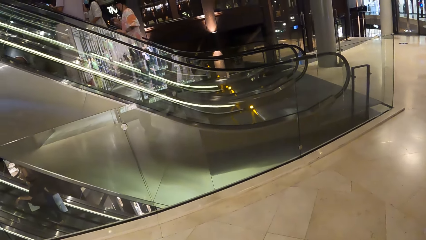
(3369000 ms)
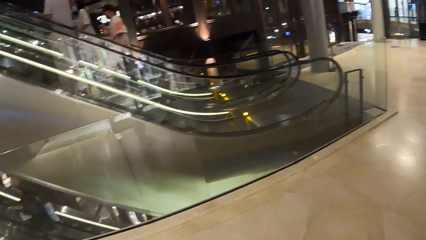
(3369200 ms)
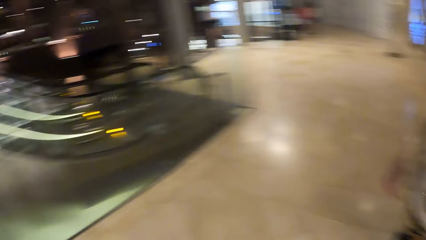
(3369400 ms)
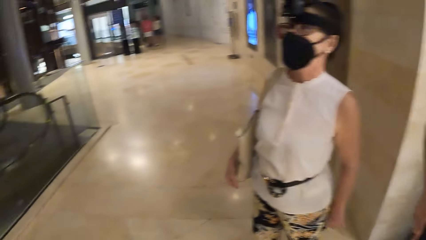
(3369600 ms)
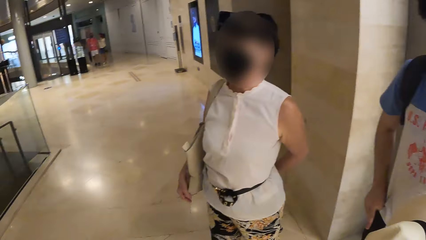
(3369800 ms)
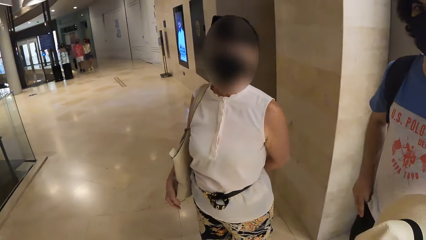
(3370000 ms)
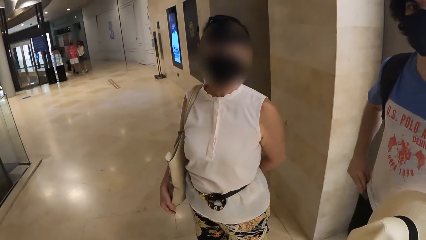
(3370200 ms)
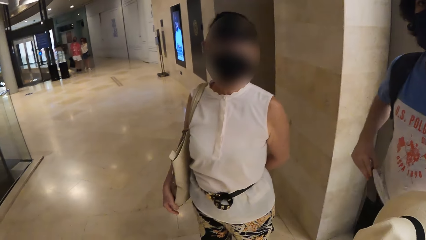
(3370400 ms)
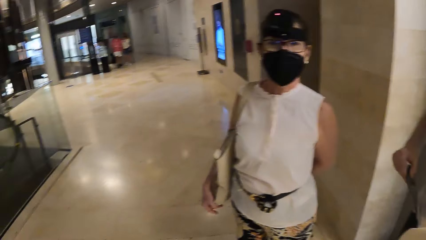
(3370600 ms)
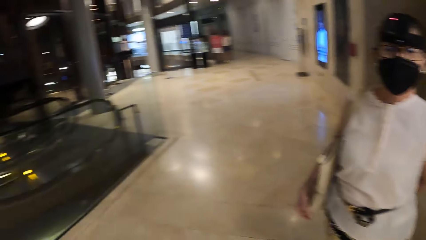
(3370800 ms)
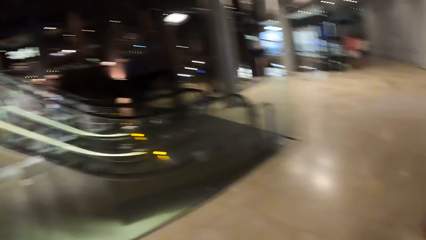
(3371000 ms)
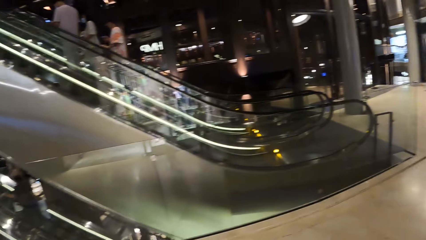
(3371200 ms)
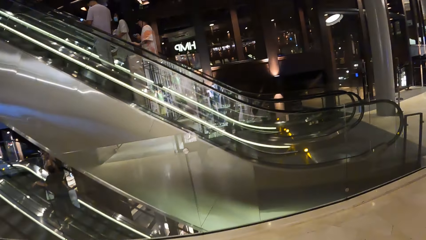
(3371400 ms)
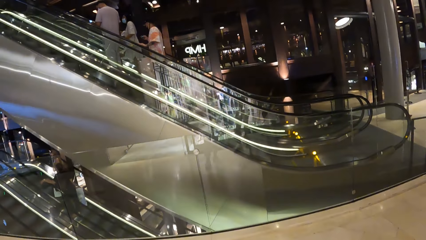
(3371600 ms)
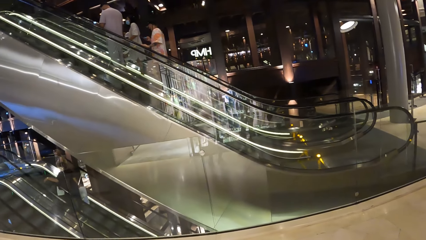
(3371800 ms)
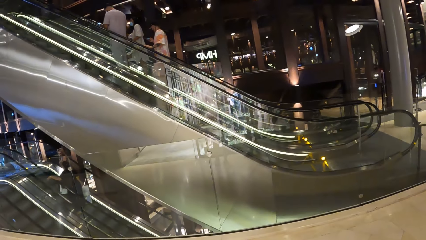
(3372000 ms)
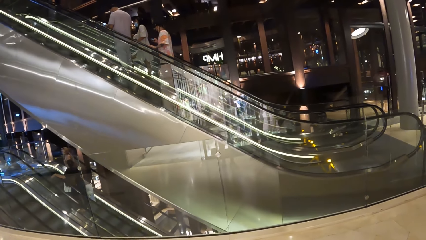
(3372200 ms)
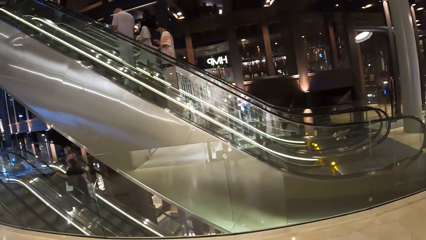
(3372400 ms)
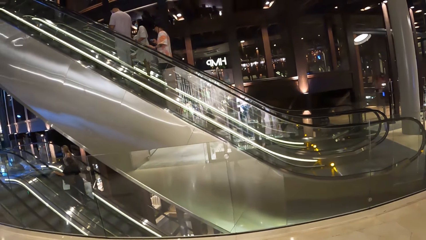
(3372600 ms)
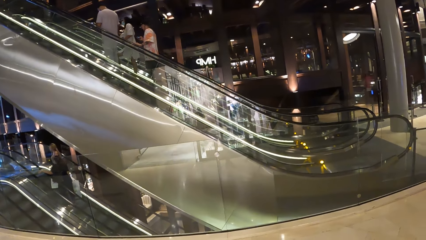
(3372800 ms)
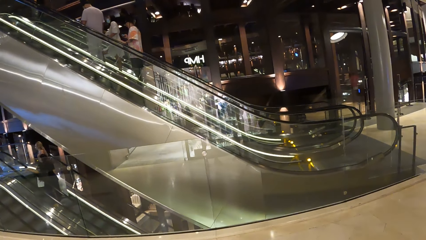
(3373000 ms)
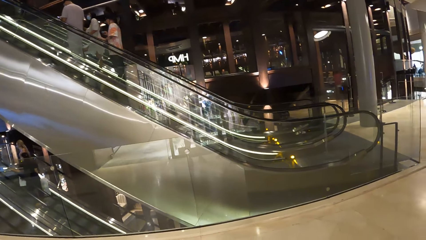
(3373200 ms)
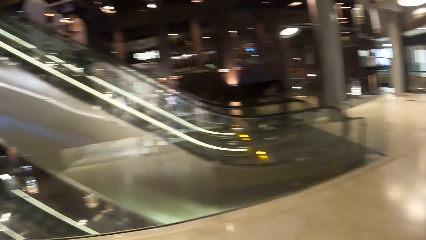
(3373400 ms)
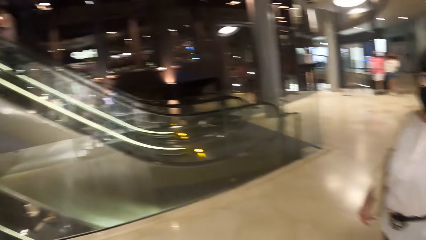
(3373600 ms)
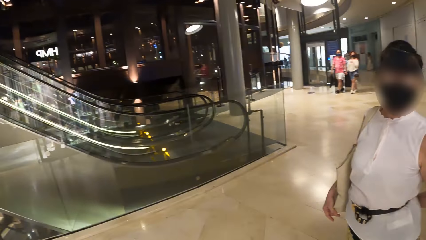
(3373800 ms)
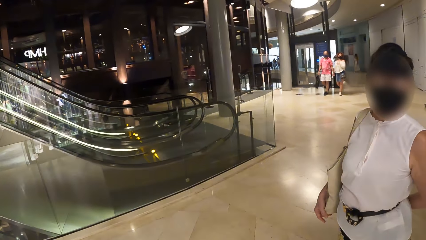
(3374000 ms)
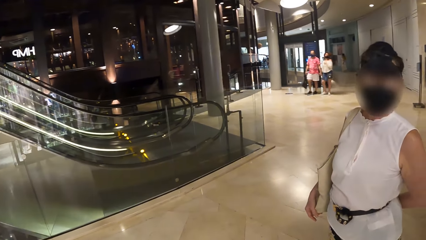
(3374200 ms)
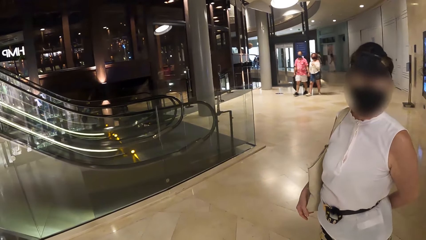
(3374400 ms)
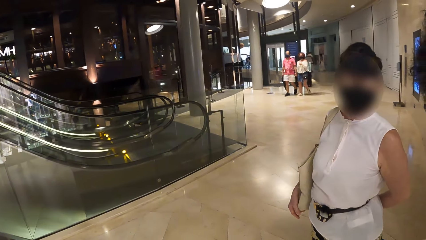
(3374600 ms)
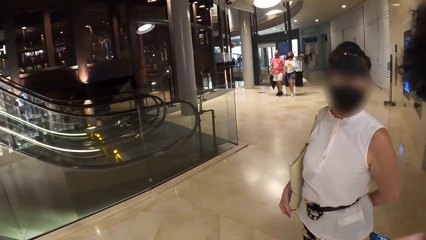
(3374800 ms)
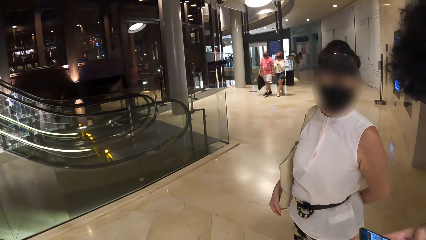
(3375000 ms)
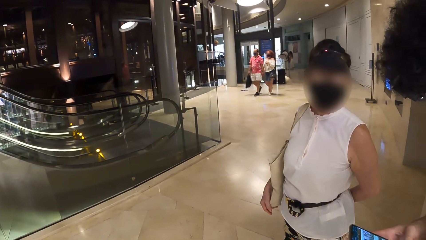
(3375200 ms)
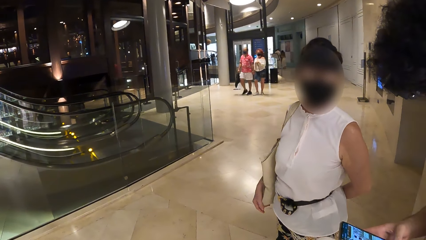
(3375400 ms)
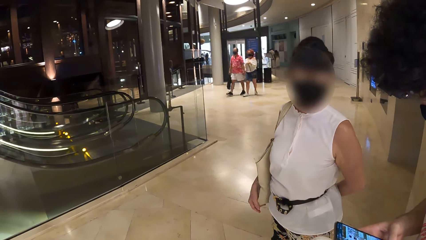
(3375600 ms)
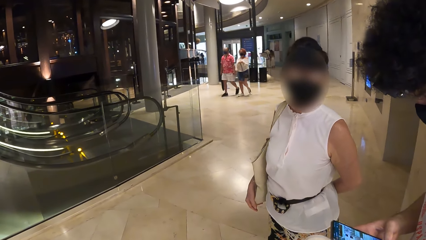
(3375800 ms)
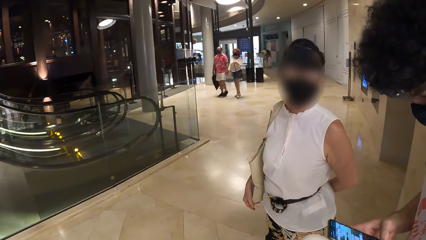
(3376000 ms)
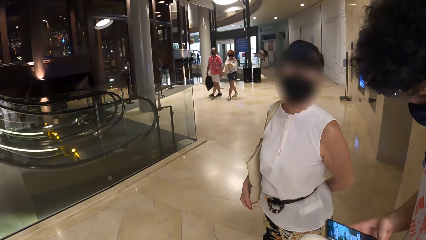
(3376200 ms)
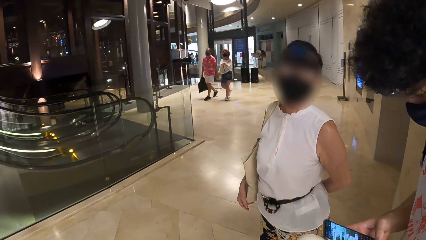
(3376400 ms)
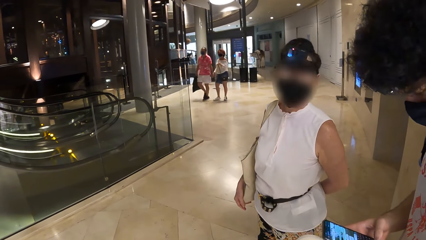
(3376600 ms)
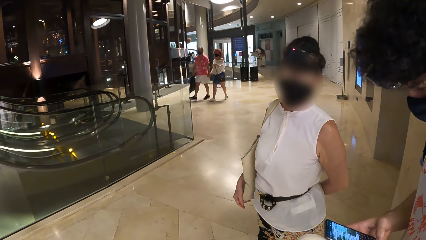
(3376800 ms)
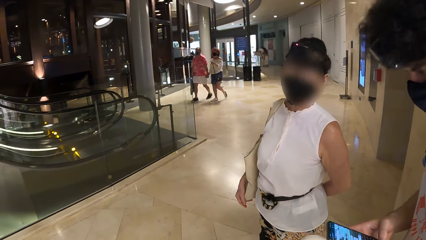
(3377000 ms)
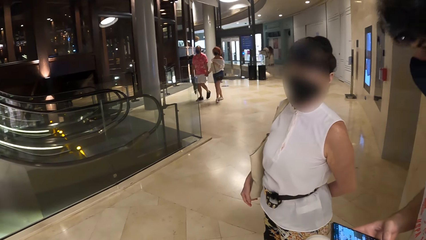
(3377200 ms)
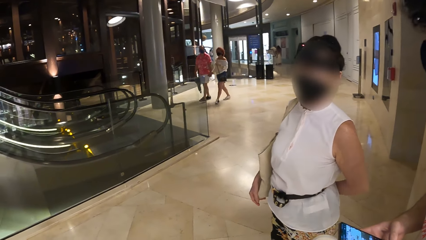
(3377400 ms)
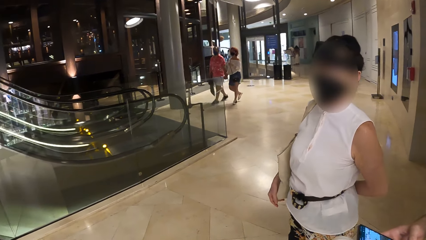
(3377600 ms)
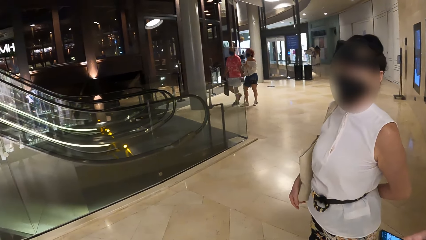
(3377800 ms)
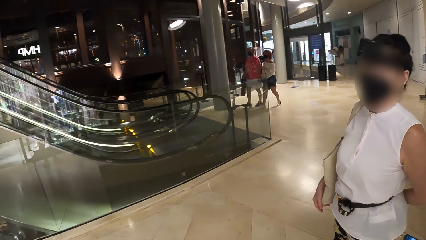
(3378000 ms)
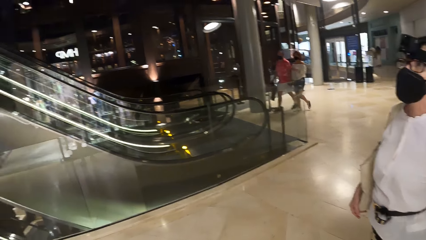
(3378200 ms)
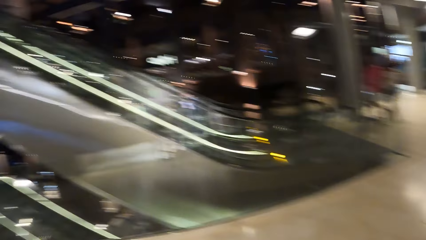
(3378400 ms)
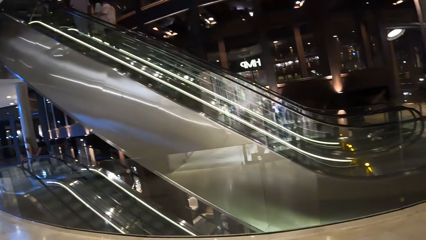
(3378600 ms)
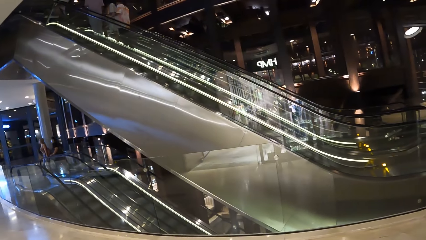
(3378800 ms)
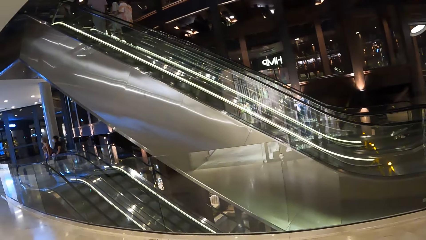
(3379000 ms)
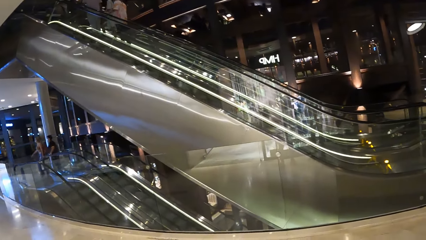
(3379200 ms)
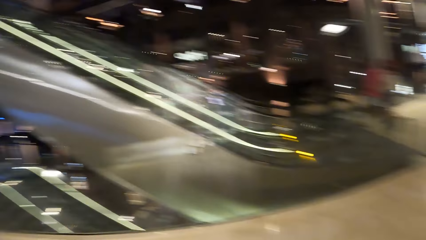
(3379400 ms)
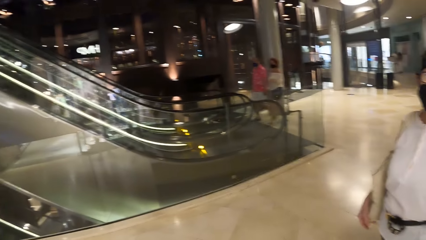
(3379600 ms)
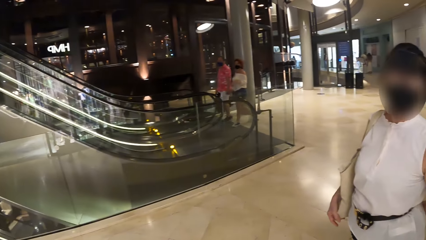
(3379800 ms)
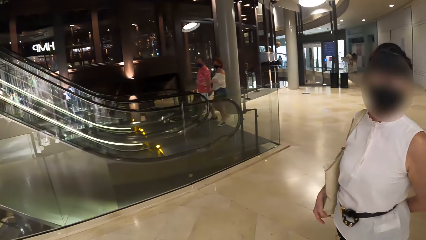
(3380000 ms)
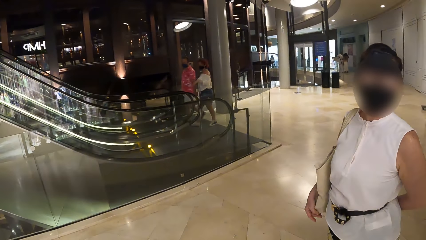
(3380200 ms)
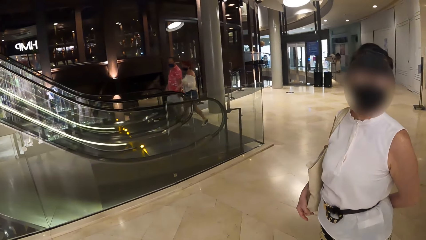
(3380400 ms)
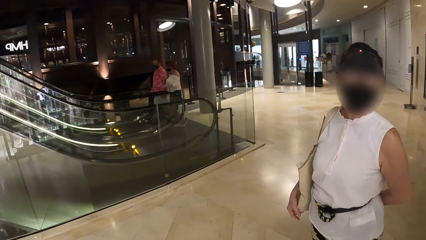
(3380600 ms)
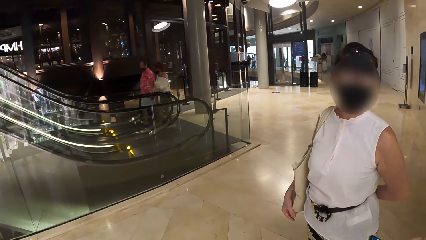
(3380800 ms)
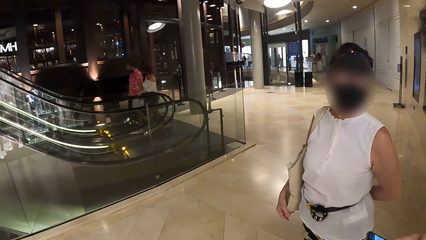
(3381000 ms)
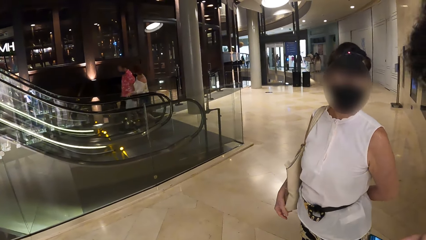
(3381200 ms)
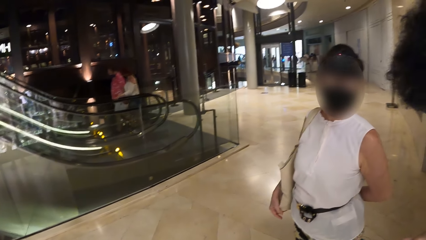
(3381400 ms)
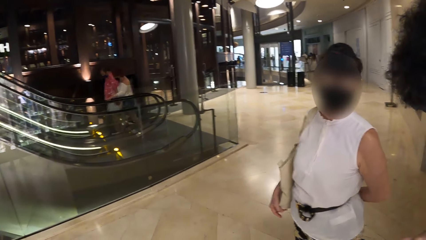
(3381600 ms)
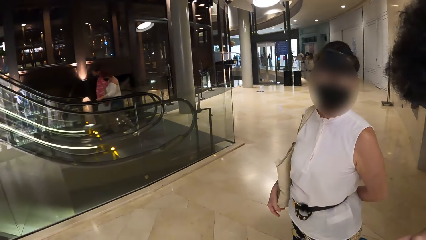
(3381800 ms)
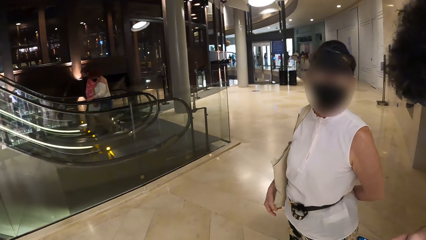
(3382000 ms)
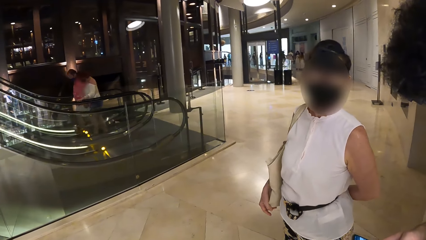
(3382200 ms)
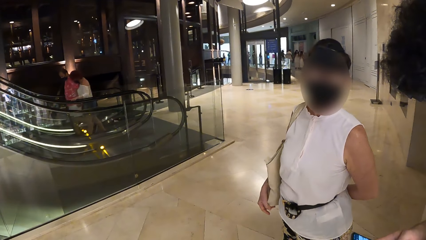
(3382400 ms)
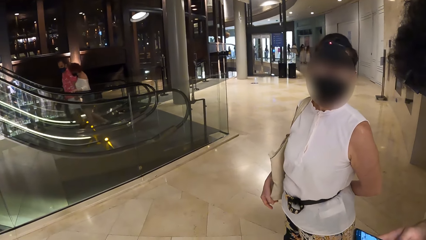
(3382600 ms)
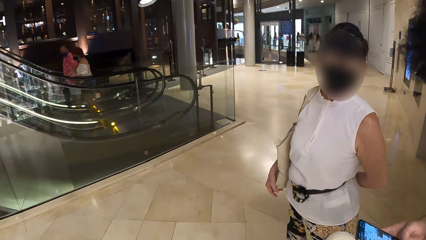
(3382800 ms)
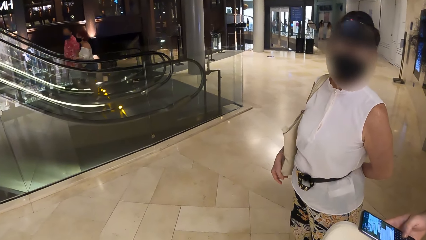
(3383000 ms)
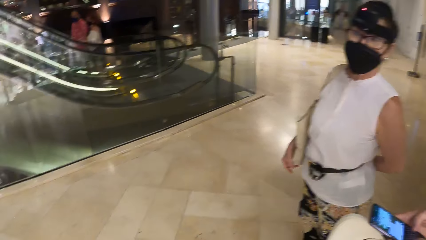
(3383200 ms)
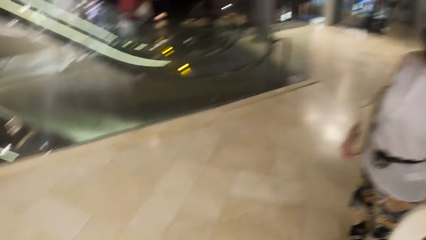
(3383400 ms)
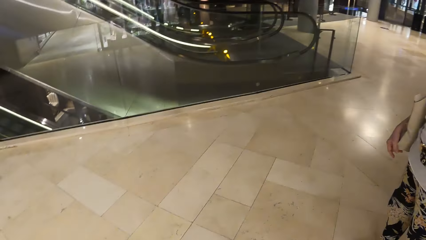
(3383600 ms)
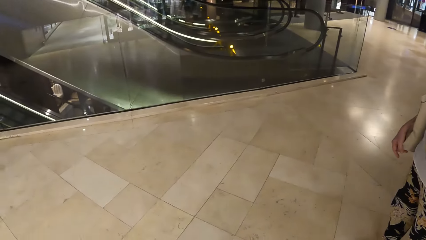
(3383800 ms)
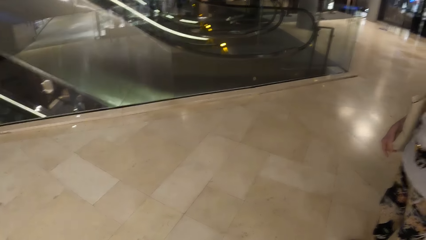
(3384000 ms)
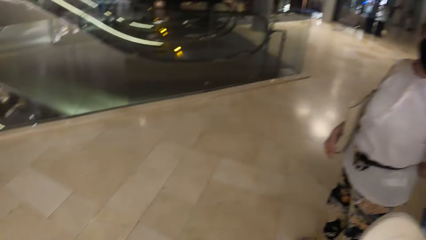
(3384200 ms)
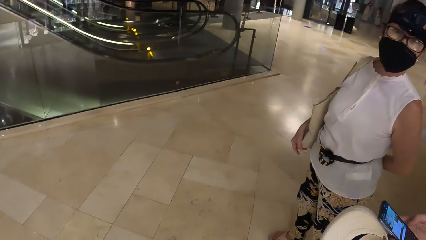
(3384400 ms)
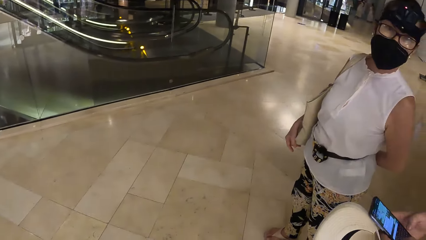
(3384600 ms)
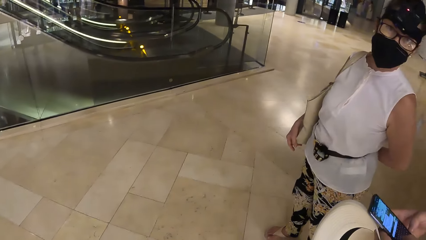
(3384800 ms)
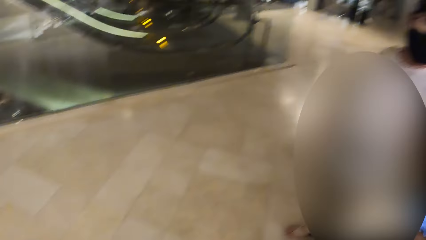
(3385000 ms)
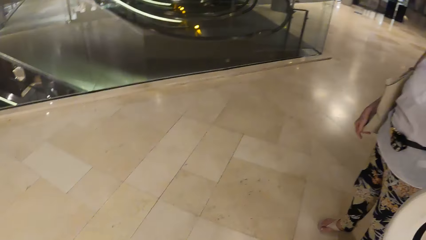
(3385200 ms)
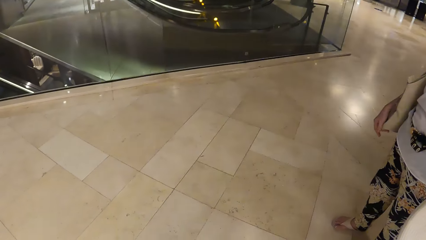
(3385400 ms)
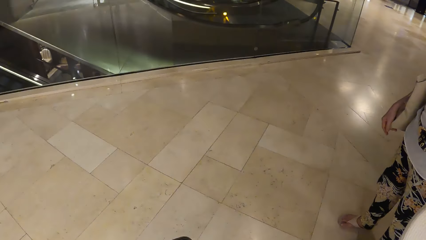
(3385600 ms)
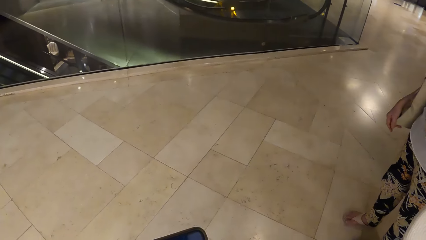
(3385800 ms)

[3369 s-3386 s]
The camera wearer converses with a woman. They look around the mall. They converse with the woman. The woman operates the phone.
